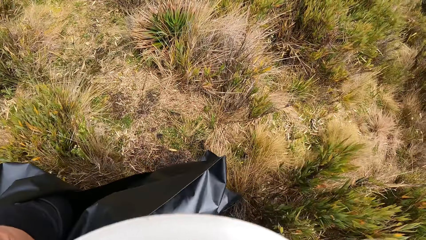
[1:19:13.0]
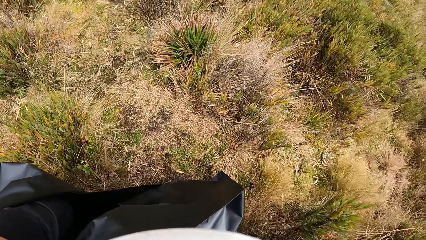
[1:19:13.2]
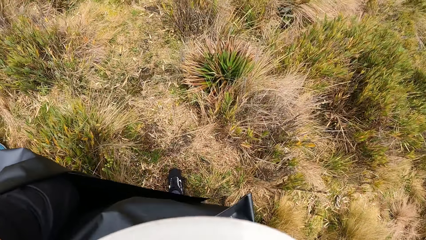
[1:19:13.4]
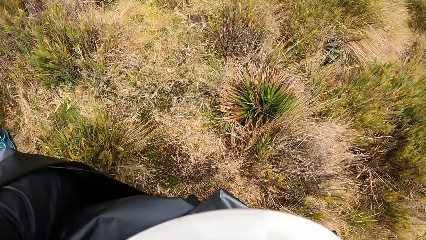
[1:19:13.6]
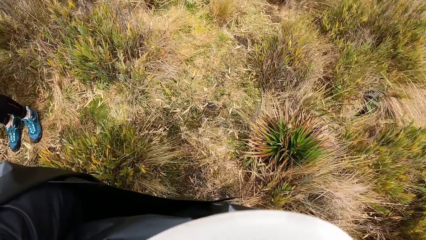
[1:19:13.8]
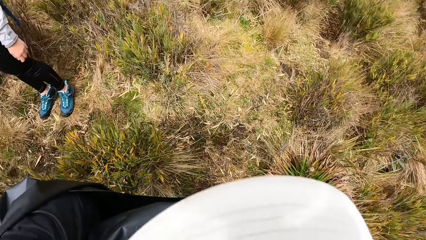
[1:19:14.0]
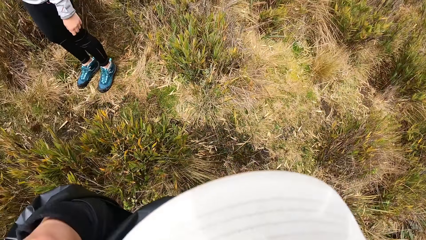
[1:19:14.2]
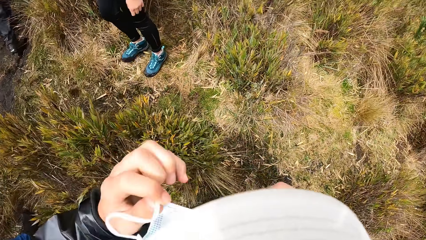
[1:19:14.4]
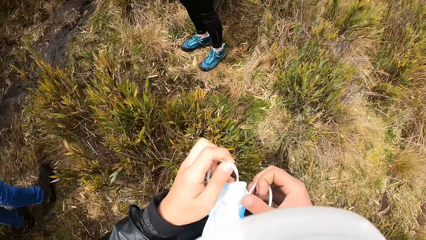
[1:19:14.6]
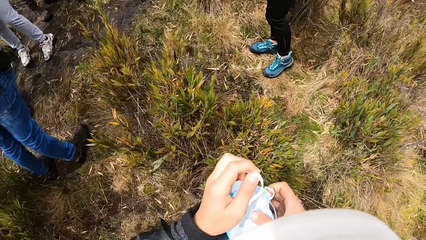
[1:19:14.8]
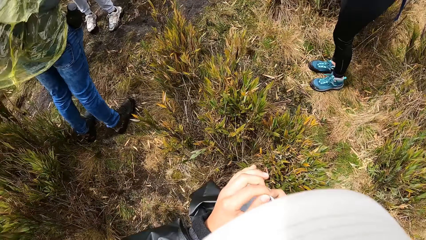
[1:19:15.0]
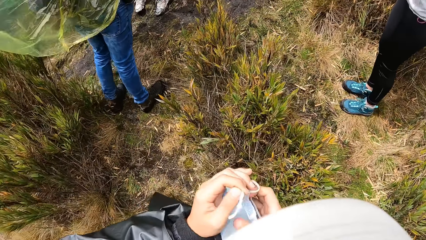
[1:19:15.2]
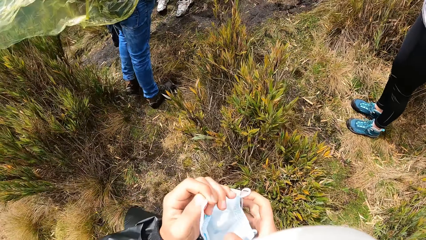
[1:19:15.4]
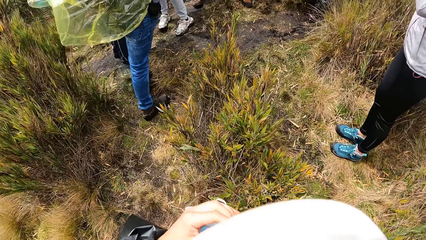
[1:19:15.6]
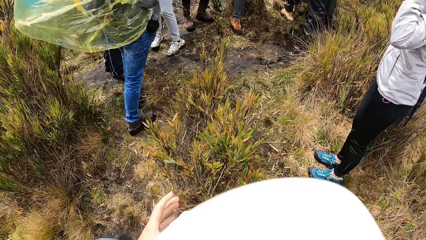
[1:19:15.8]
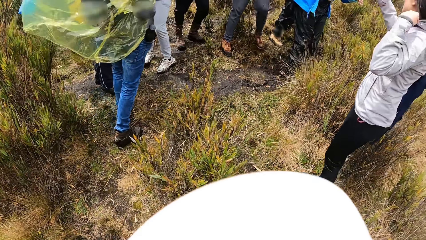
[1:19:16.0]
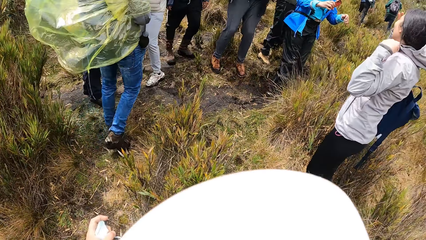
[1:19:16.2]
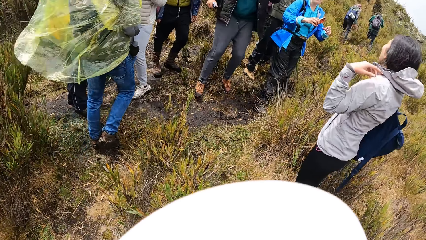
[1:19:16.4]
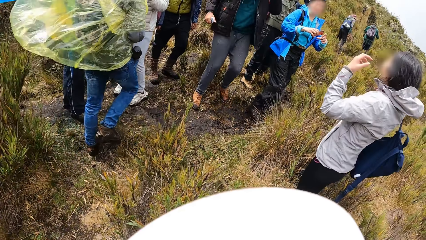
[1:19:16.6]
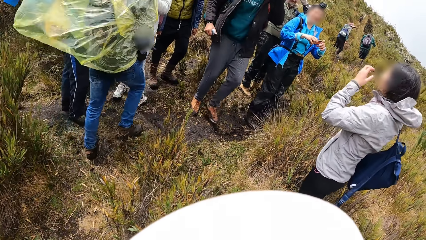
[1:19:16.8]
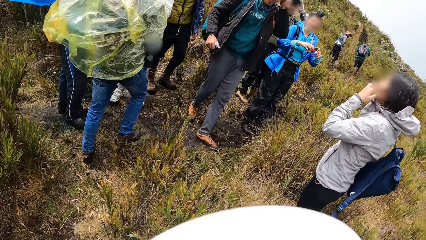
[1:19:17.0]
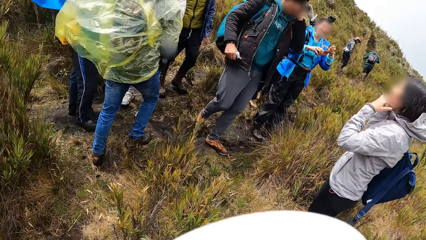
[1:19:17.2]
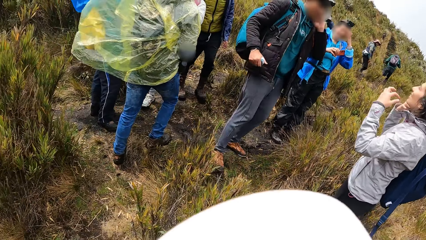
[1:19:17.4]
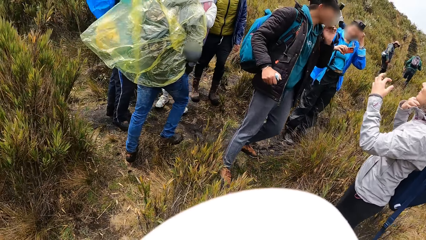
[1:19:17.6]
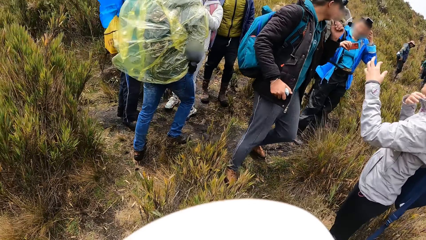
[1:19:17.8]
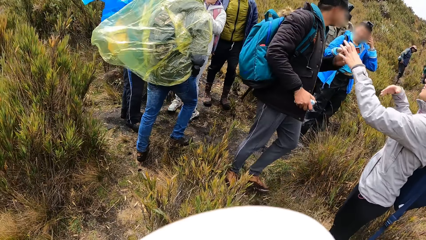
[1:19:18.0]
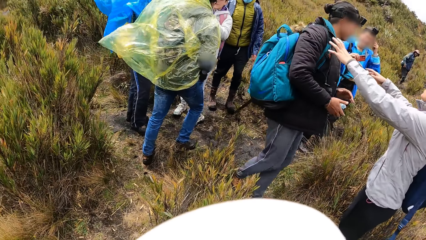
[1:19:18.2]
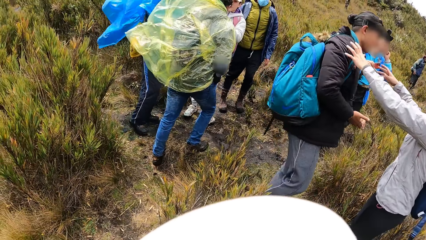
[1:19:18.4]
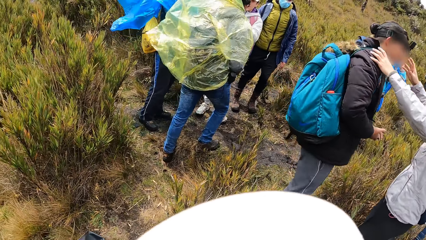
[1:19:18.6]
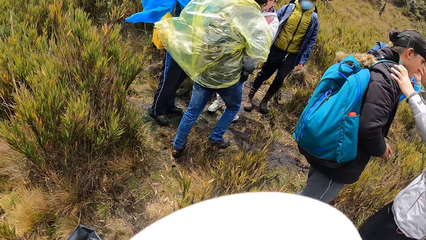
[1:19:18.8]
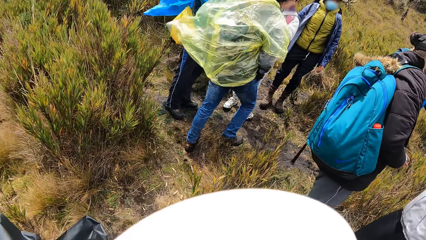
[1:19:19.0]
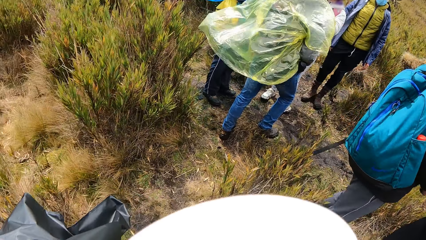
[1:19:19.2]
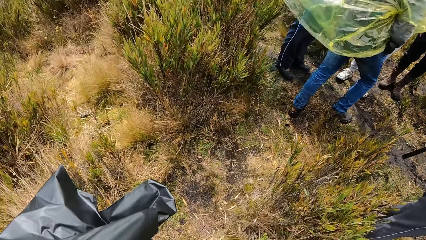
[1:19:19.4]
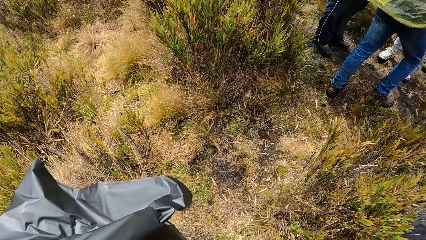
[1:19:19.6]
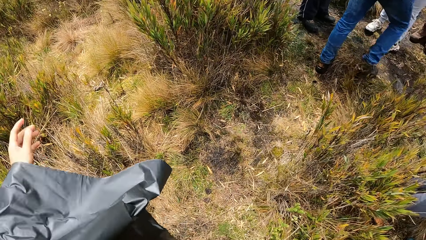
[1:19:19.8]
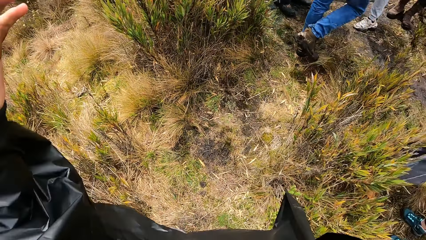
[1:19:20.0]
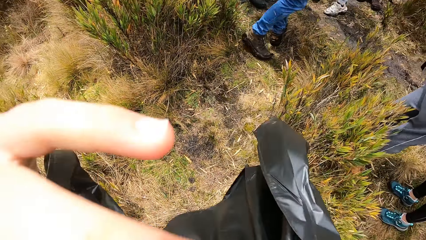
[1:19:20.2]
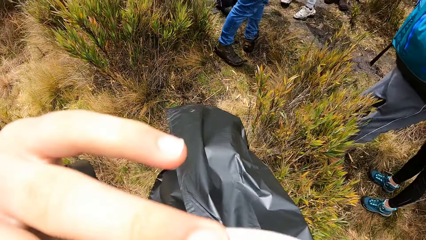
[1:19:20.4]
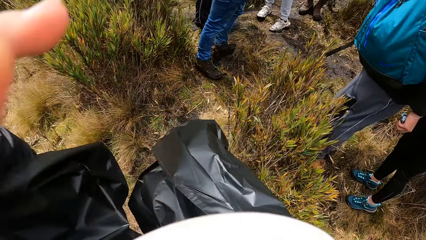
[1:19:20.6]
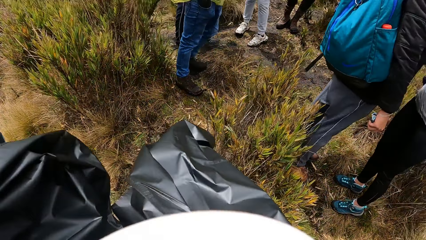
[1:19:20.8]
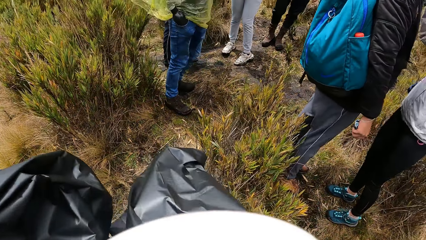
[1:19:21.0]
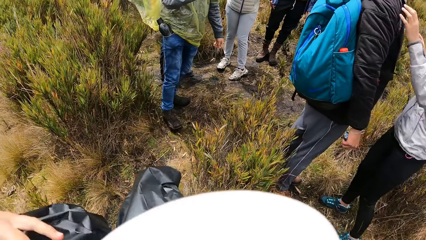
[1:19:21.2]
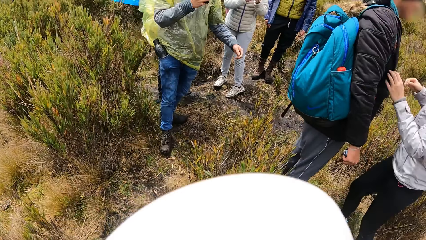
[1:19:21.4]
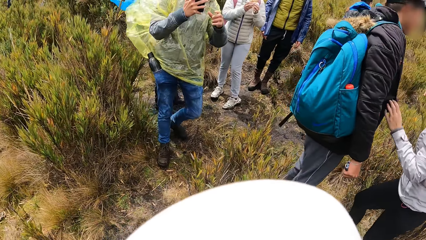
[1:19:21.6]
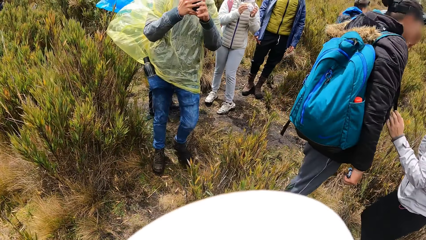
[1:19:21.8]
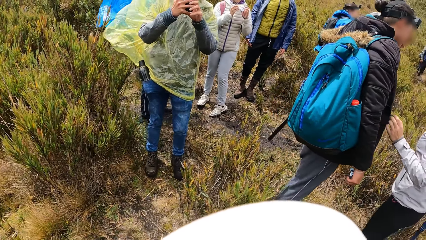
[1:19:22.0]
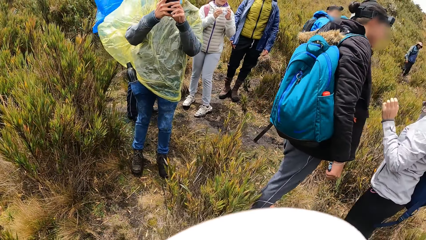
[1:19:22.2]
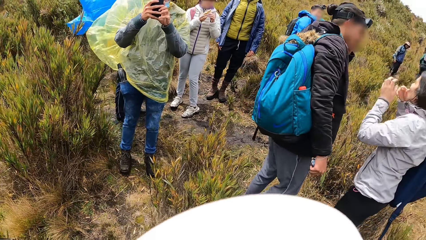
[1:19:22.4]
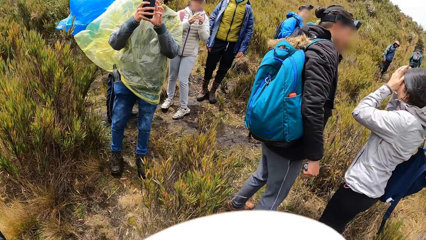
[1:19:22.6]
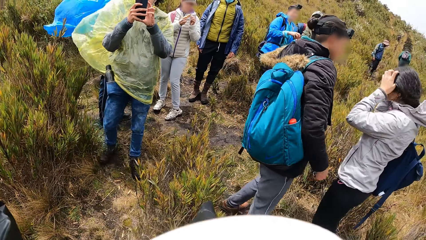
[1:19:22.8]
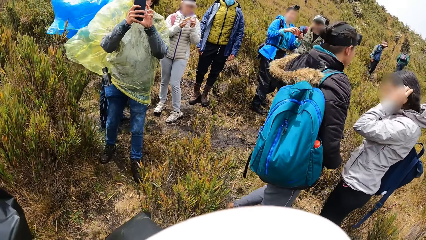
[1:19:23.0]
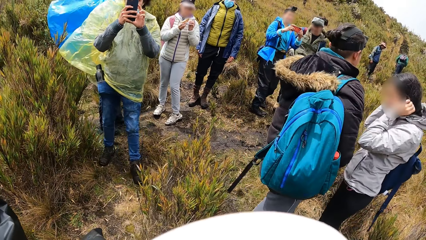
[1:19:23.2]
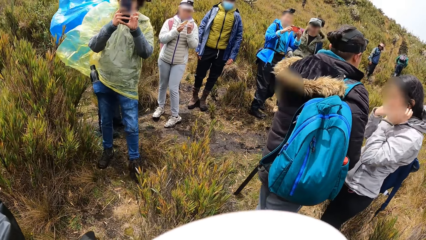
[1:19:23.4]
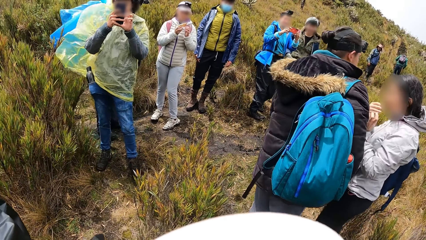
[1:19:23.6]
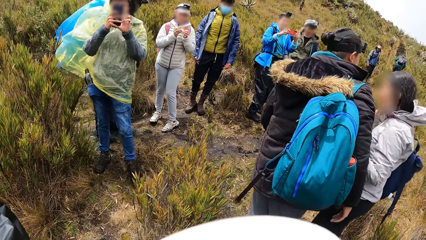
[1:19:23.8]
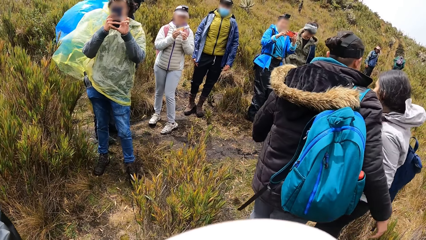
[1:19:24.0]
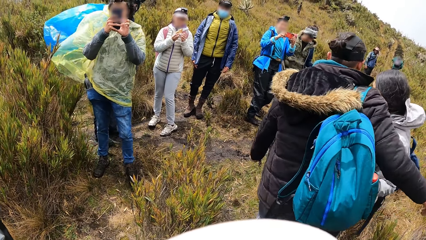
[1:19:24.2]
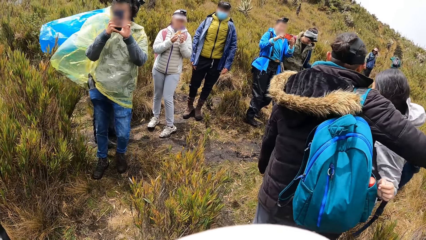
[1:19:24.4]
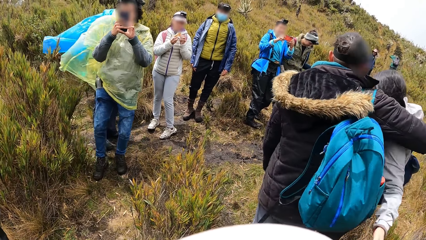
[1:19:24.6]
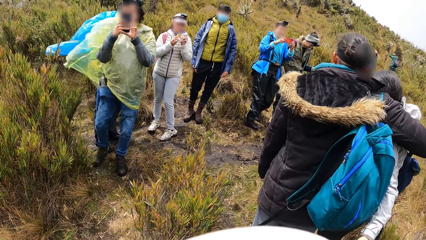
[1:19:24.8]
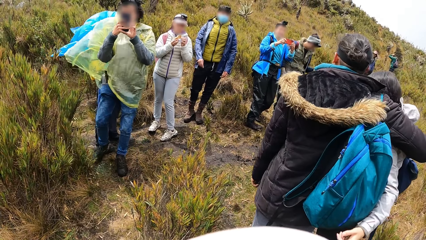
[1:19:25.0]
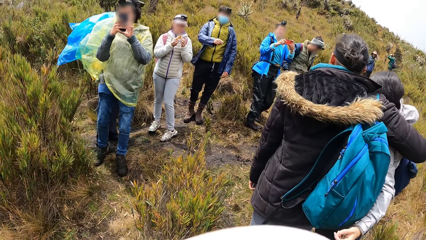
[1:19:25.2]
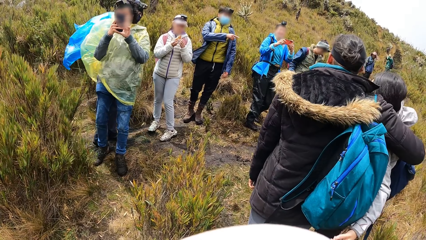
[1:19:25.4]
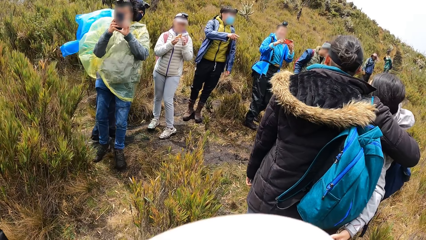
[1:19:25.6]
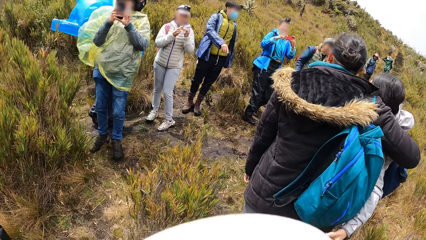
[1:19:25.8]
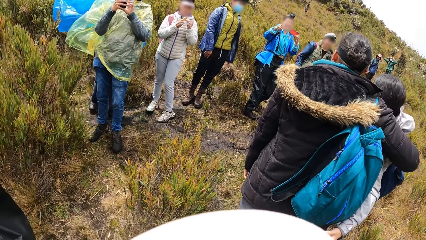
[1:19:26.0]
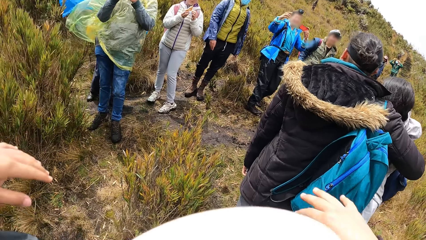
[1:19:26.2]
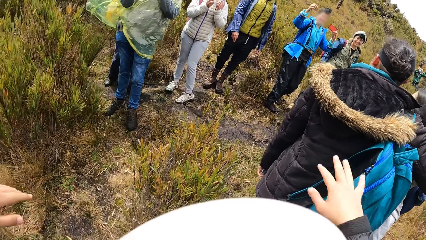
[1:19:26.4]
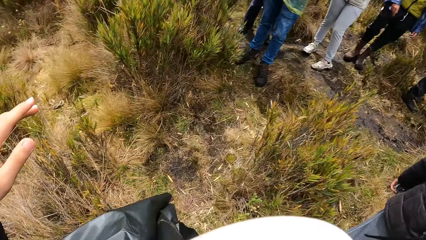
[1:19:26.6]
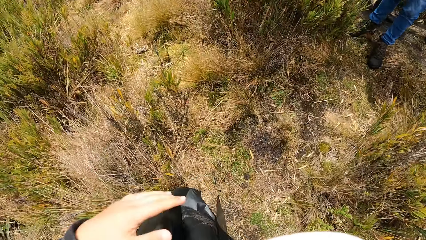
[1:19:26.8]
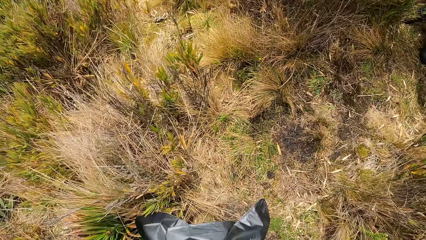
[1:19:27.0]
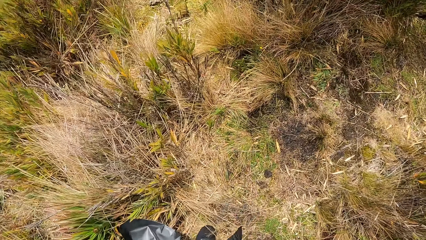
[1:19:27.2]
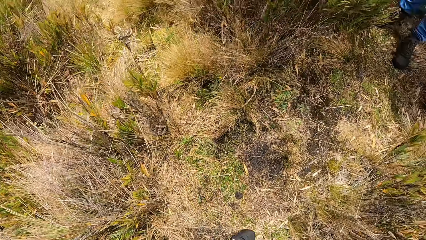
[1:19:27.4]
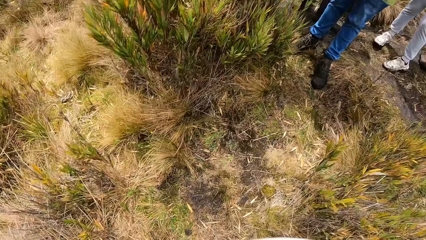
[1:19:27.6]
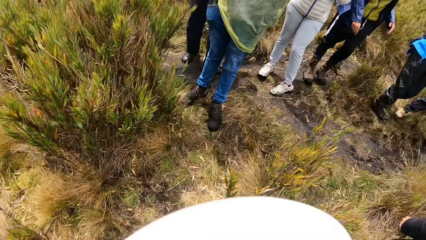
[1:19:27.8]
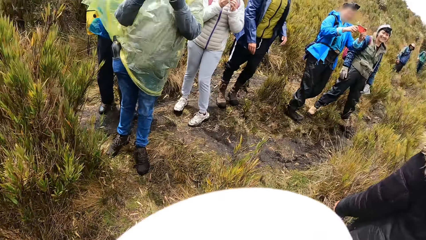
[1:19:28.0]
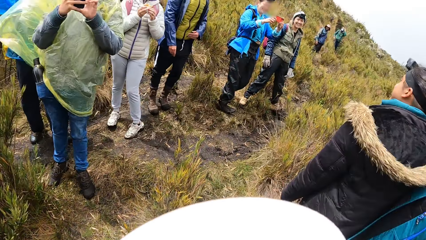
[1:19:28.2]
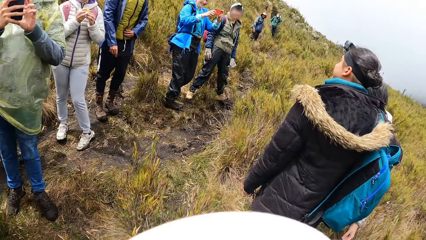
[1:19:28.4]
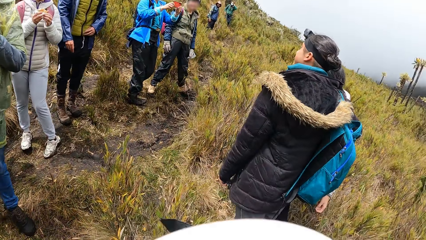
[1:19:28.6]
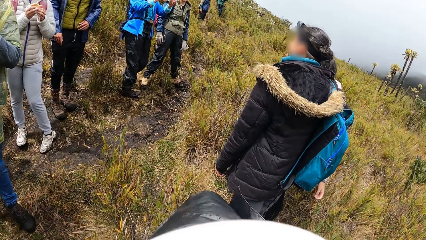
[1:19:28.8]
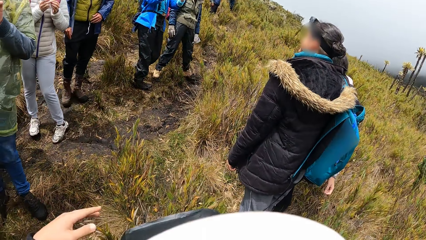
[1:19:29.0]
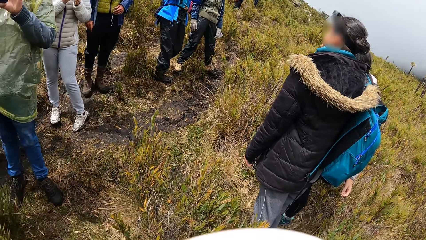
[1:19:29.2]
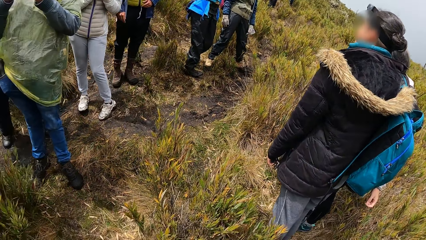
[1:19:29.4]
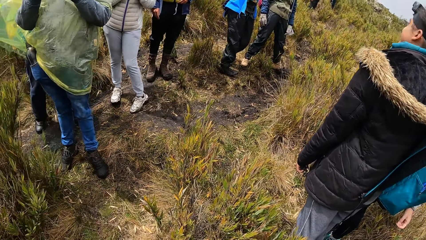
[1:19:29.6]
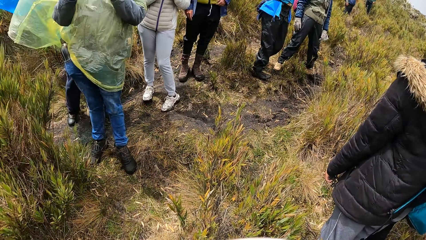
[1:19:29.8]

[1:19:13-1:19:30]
The camera wearer removes a face mask from his face with both hands. He holds the face mask with both hands. He walks. A lady holds a man. The woman takes a picture of the camera wearer with the phone in her hands.
